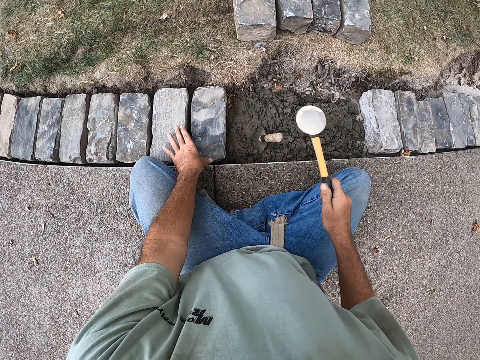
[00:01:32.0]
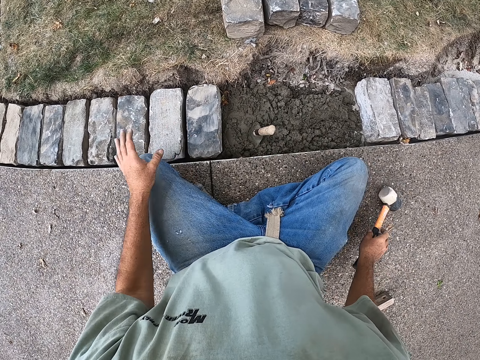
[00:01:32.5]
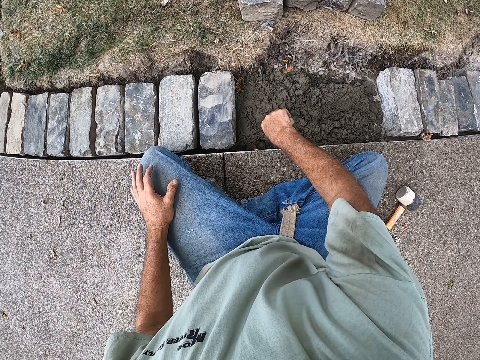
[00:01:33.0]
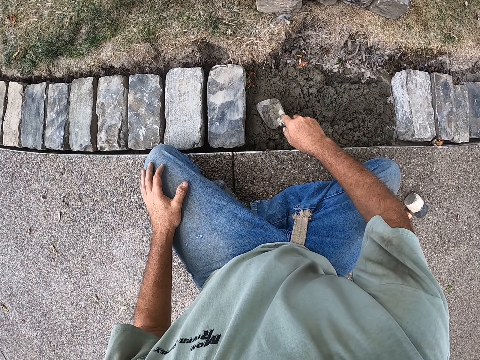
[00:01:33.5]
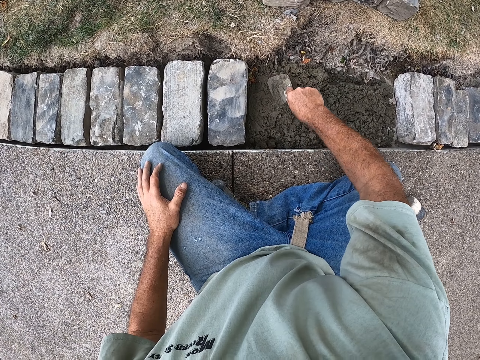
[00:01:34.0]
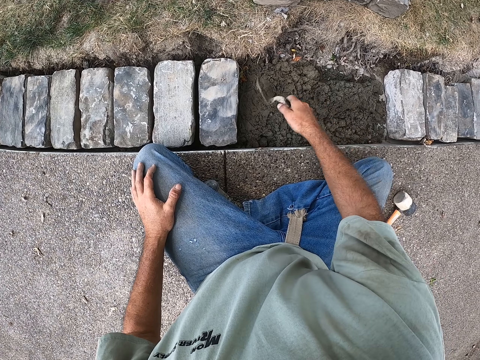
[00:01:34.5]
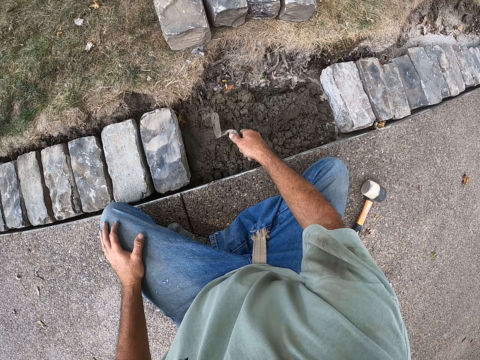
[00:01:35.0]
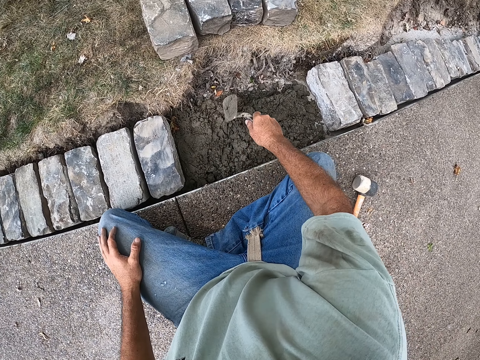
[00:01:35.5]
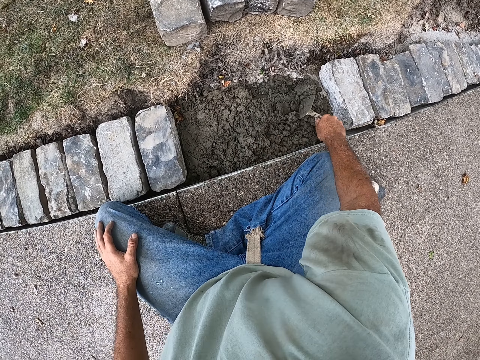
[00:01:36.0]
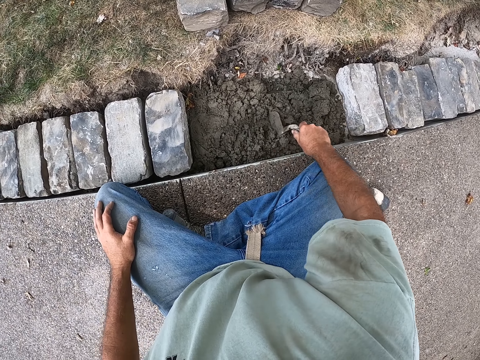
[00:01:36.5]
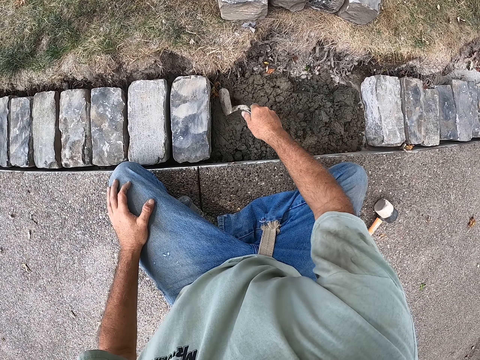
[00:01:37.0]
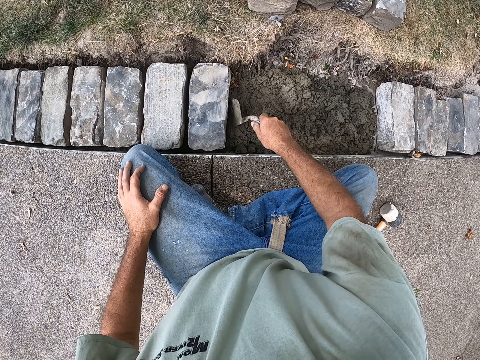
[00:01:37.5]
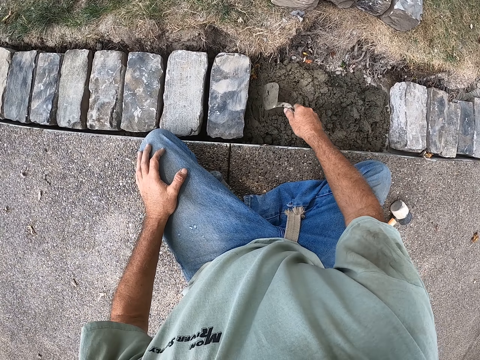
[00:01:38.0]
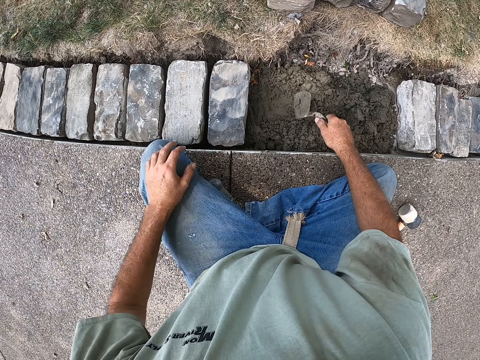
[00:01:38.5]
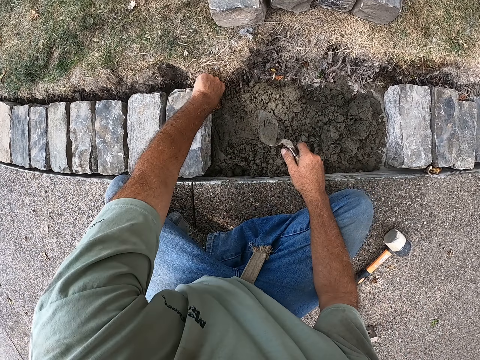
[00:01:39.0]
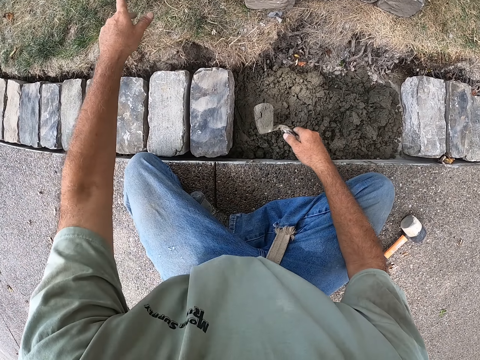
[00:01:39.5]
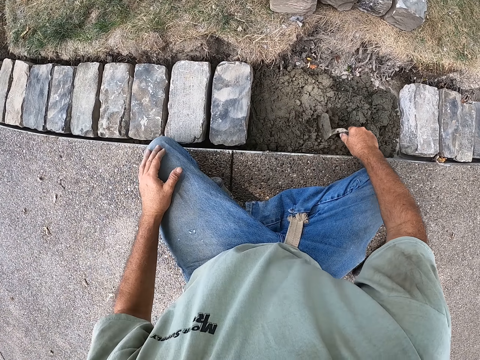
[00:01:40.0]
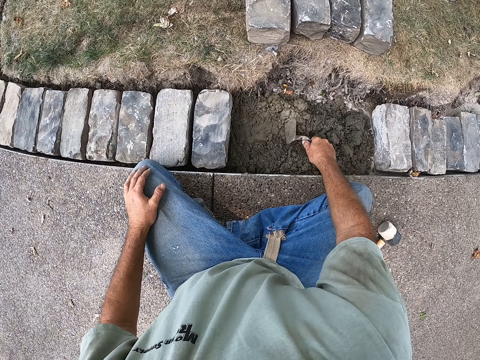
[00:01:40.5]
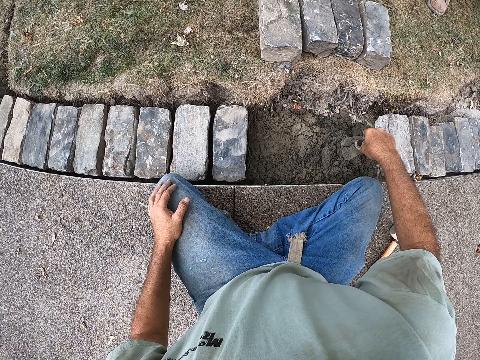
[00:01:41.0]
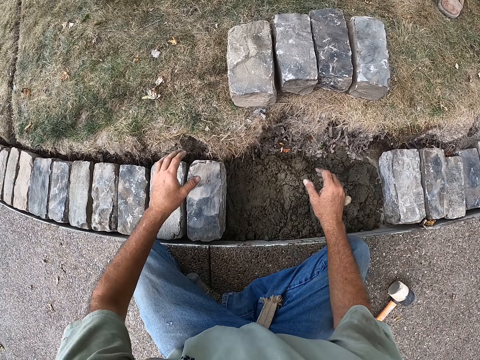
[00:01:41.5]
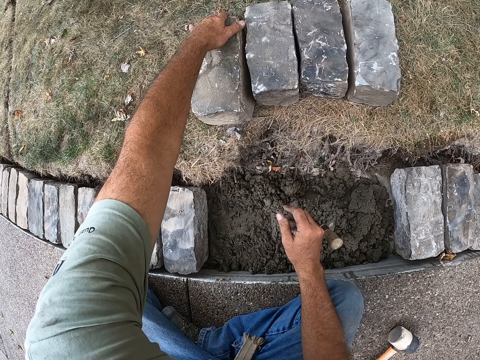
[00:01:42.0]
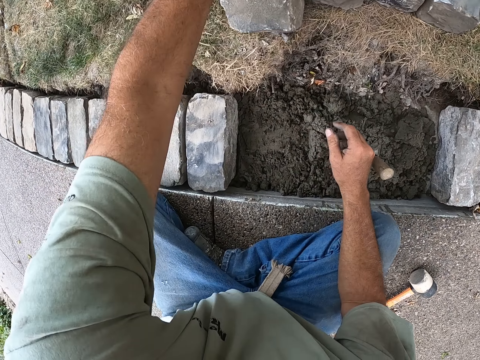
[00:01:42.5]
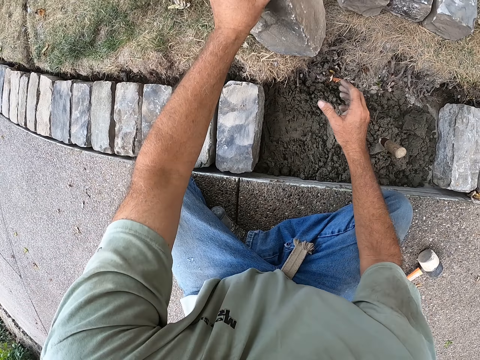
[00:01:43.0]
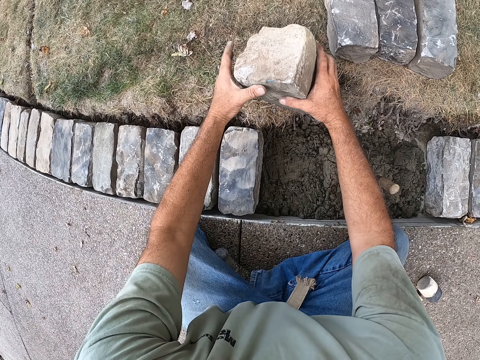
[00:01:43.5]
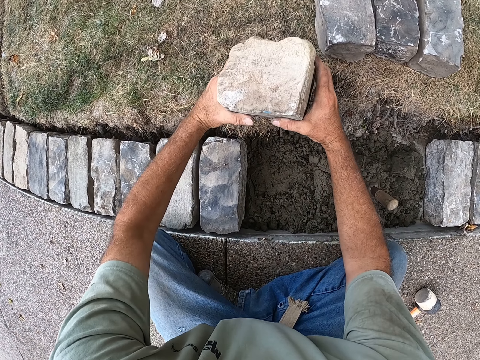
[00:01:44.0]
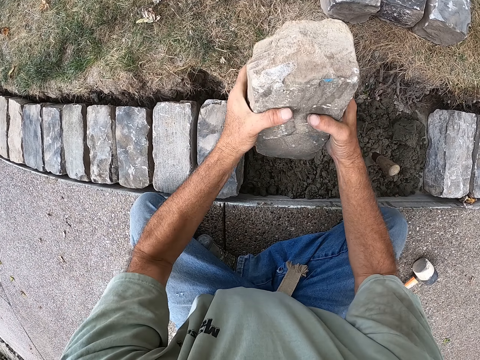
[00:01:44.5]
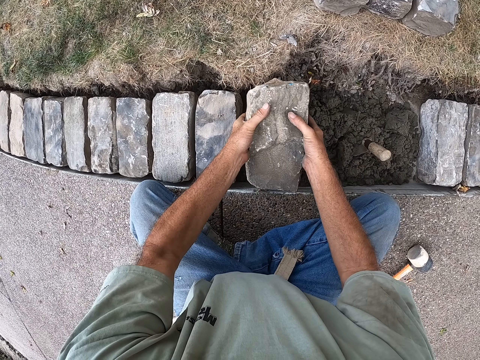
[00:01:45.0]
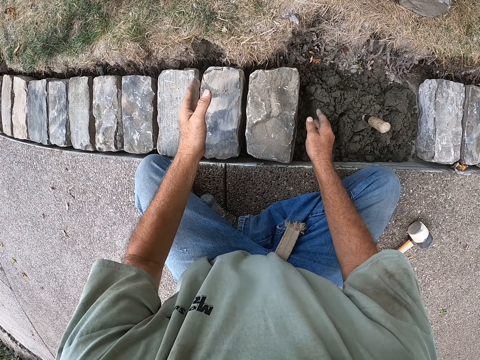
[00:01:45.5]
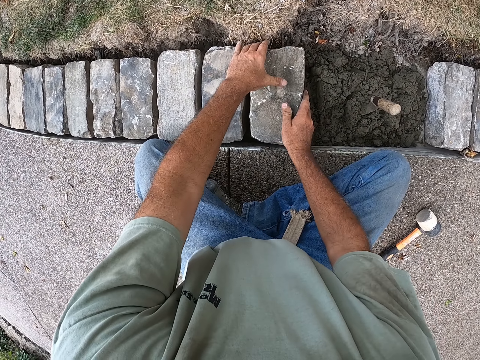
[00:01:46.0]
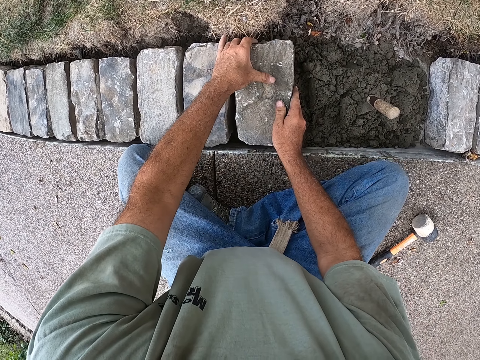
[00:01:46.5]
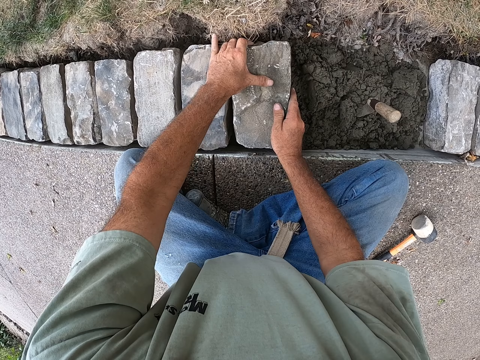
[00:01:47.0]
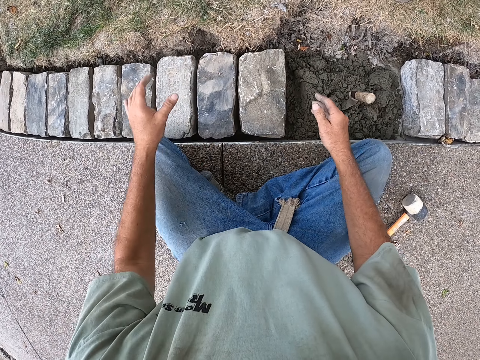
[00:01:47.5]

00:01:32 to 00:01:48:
The camera wearer places the mallet down. They pick the building trowel. They spread the cement with the building trowel. They pick something. They spread the cement with the building trowel. They pick the block. They pick wood on the grass. They drop the brick on the cement.

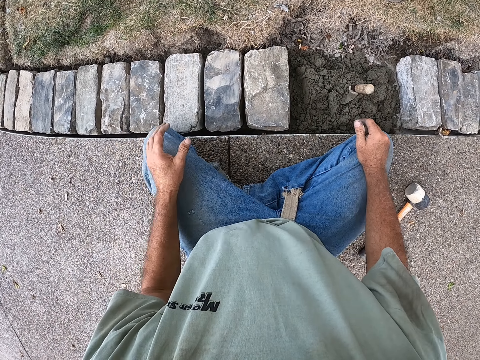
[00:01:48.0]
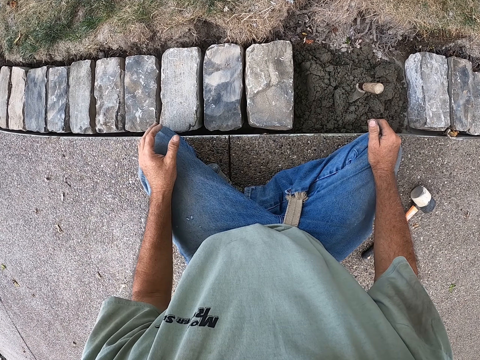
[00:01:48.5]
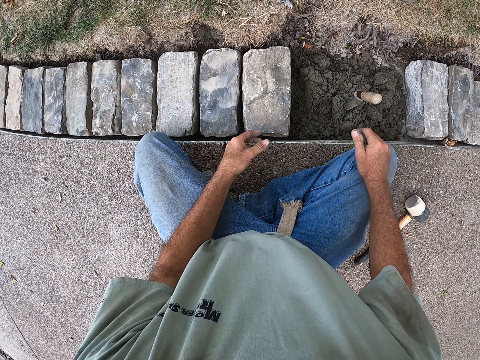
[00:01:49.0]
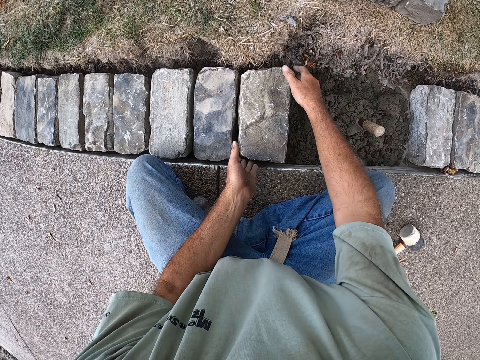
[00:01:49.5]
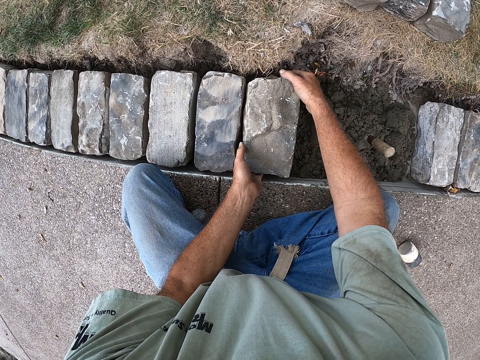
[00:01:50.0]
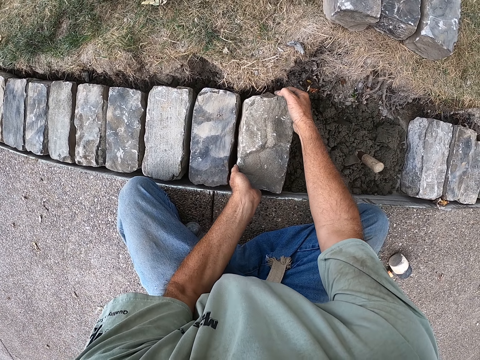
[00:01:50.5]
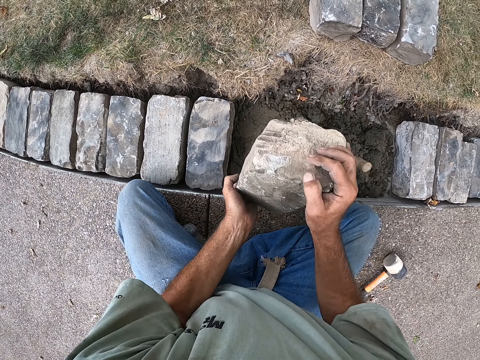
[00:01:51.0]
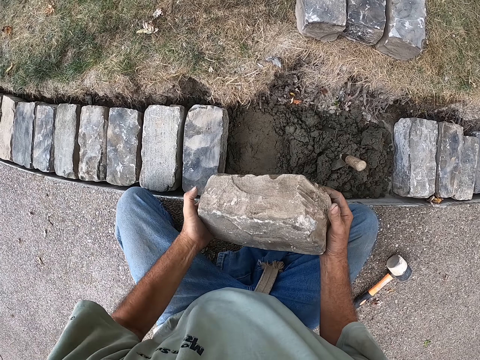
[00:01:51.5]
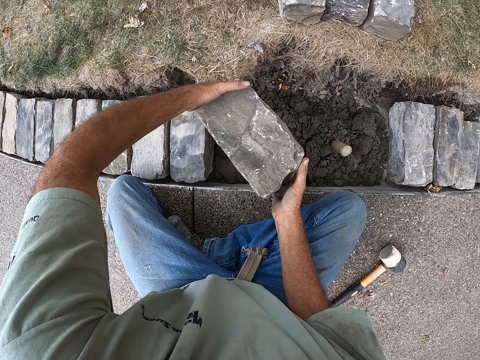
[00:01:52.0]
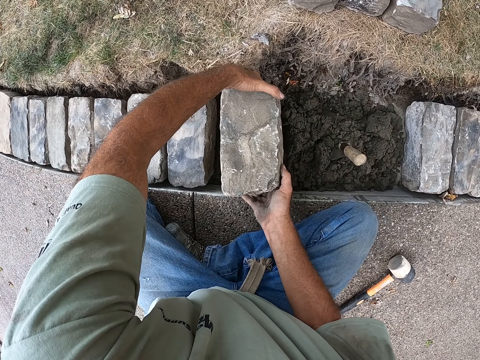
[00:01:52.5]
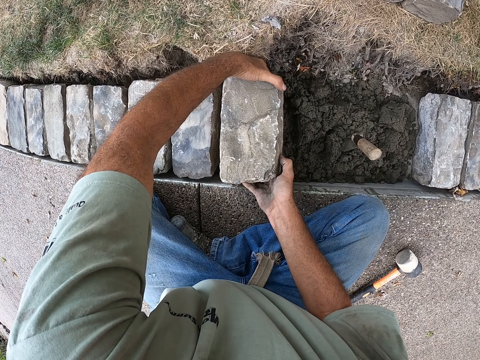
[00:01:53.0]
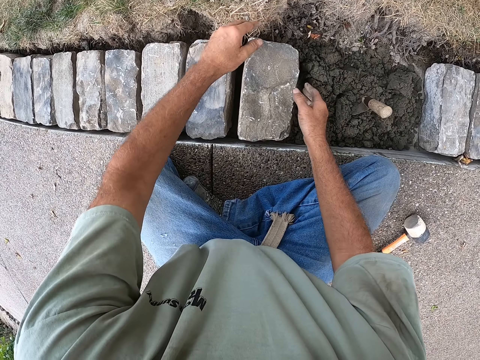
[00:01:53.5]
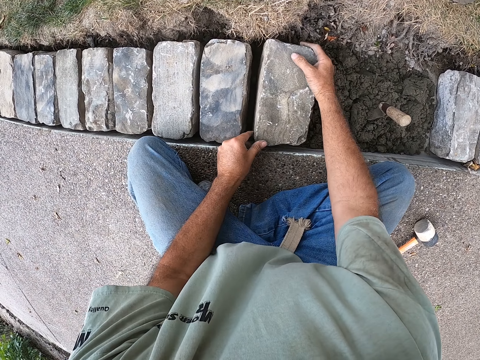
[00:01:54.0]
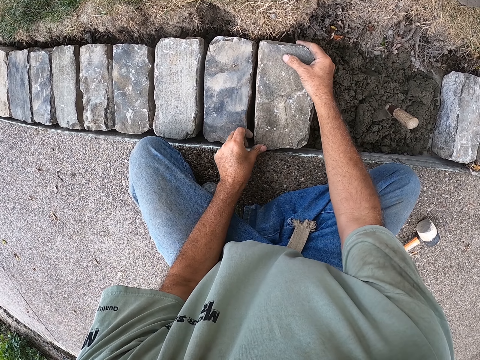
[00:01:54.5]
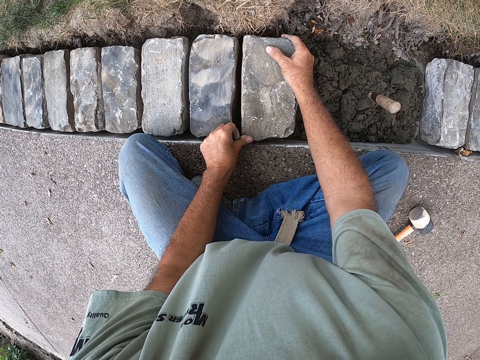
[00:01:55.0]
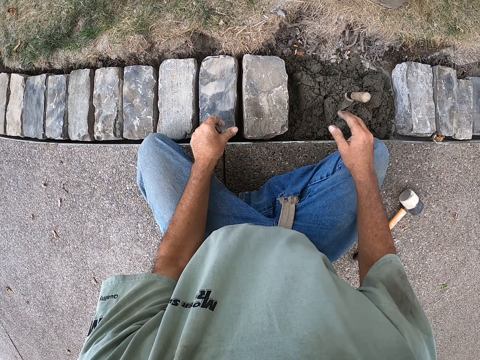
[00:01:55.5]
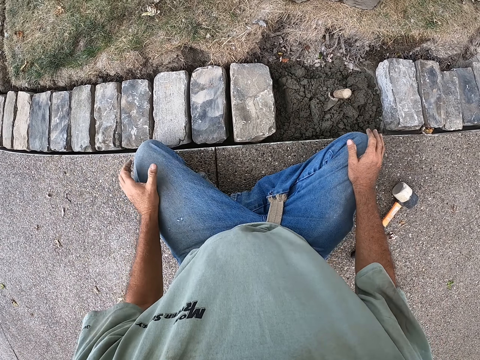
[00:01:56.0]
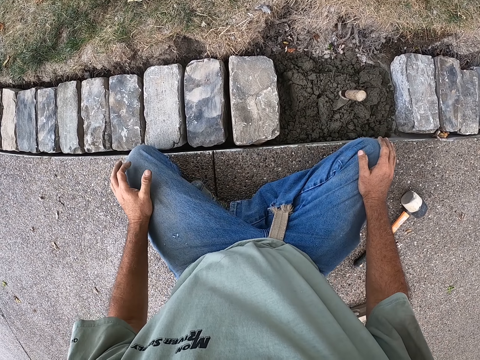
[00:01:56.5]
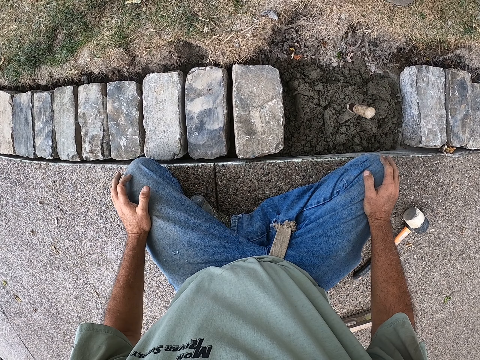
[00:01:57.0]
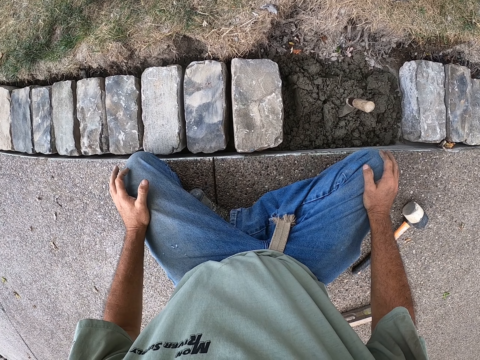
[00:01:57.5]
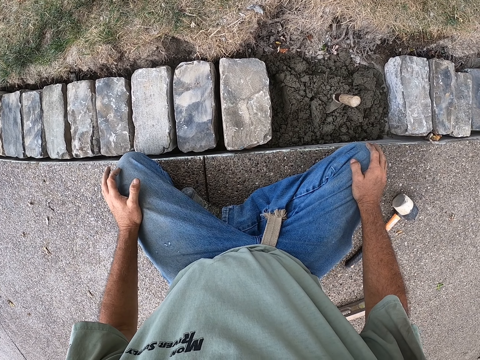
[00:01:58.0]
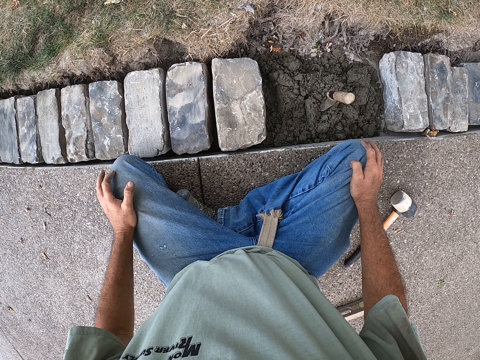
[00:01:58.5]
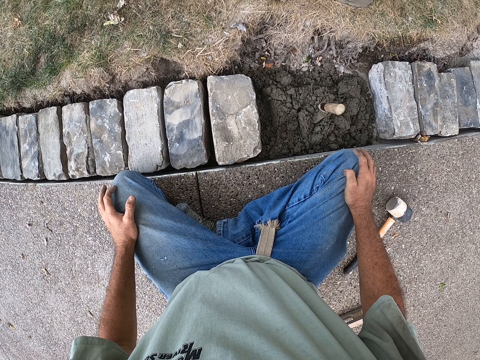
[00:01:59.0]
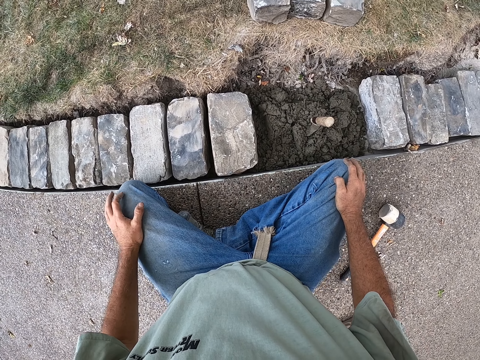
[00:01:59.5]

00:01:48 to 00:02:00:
The camera wearer looks around. He picks the block. He removes the brick on the cement. He places the block down. He holds his knees. He looks around.
